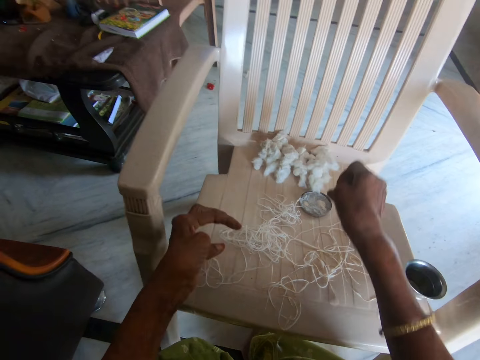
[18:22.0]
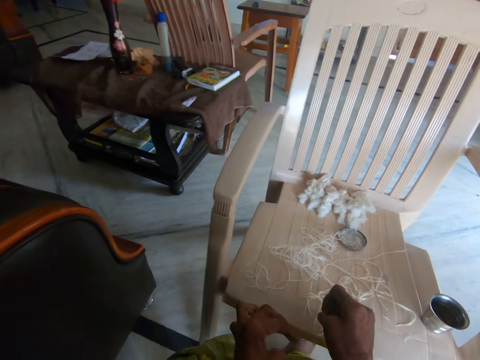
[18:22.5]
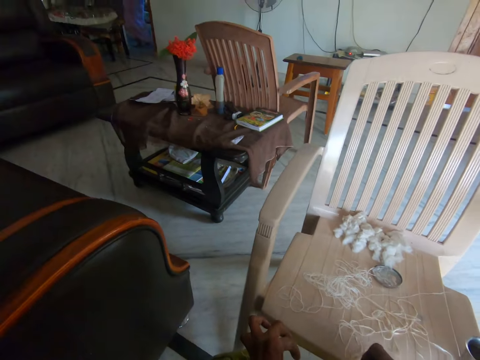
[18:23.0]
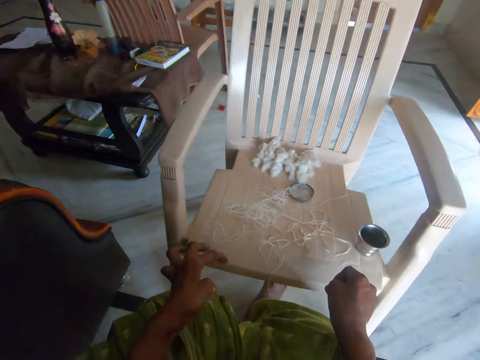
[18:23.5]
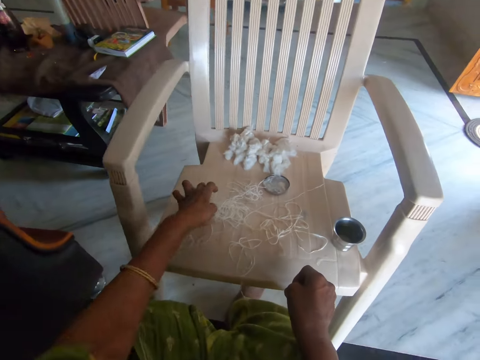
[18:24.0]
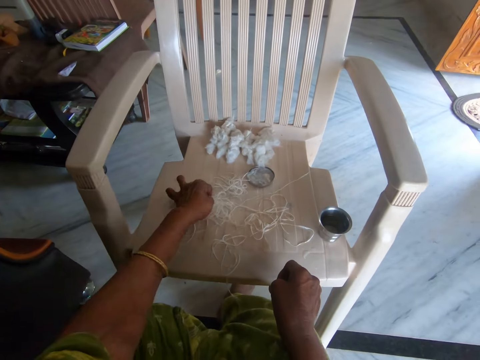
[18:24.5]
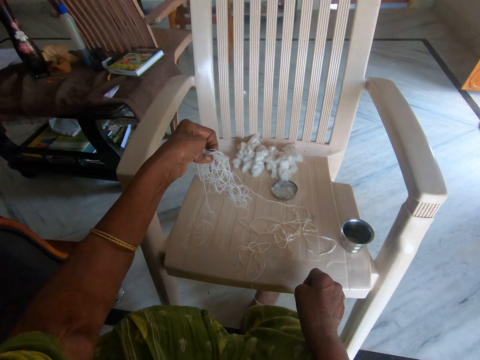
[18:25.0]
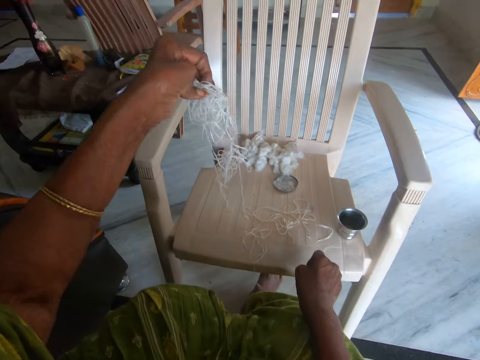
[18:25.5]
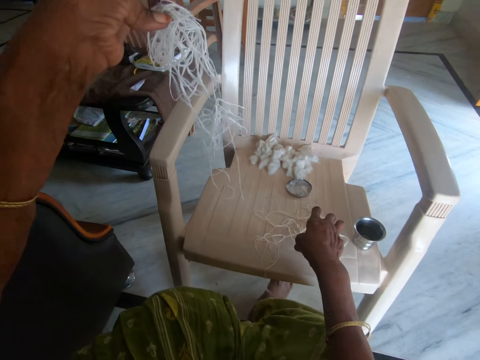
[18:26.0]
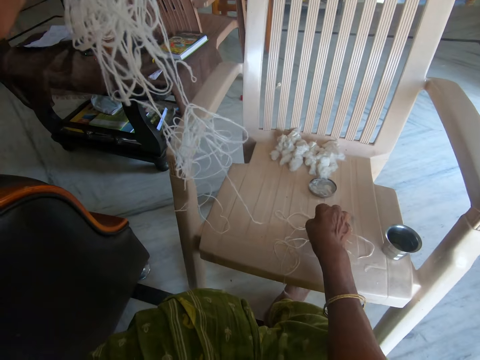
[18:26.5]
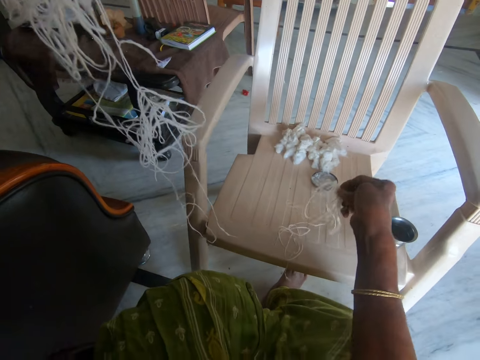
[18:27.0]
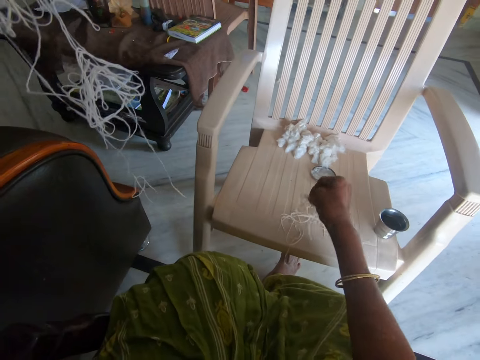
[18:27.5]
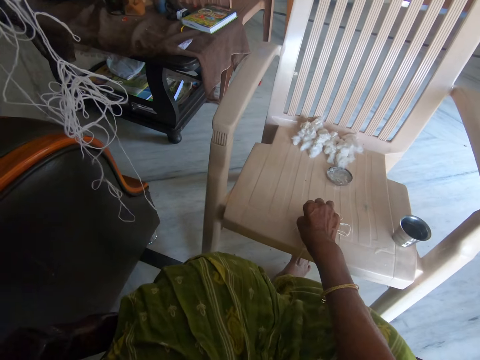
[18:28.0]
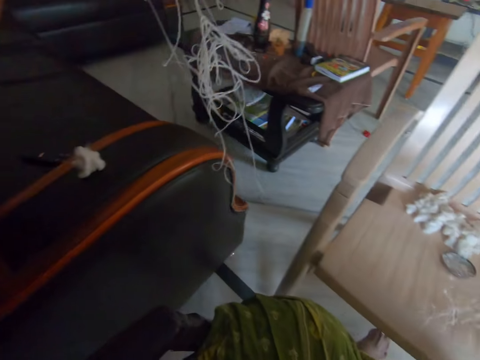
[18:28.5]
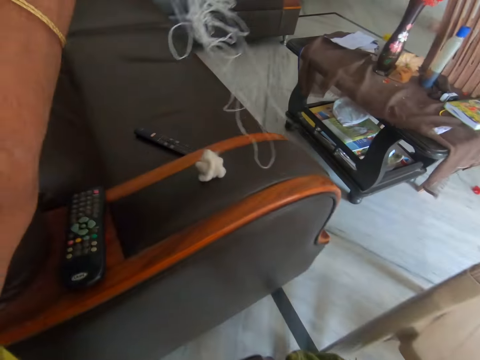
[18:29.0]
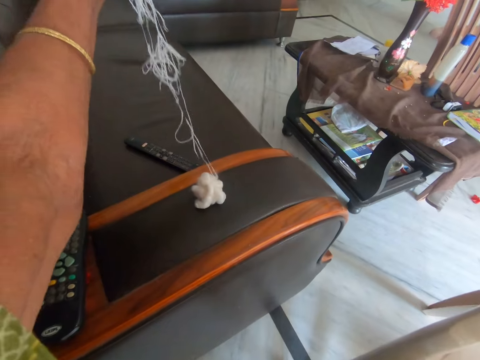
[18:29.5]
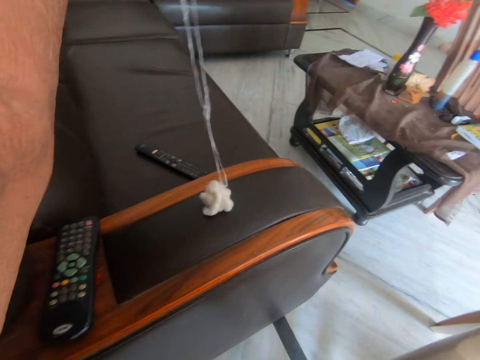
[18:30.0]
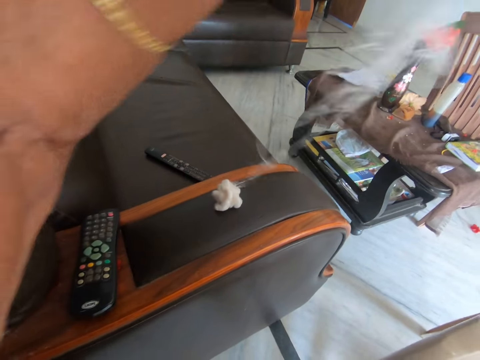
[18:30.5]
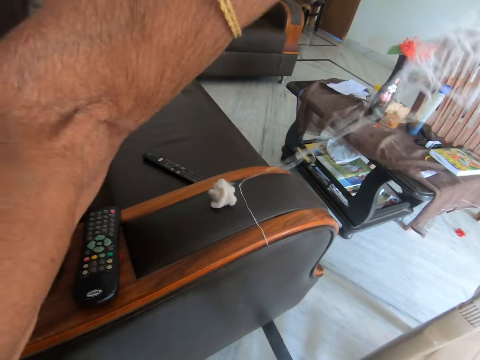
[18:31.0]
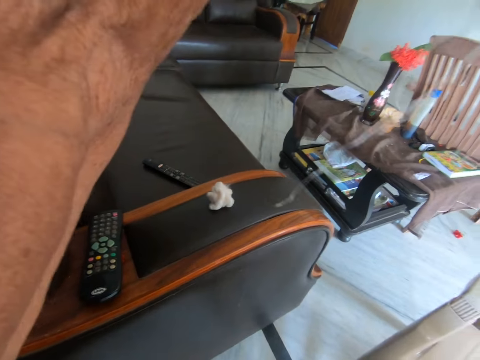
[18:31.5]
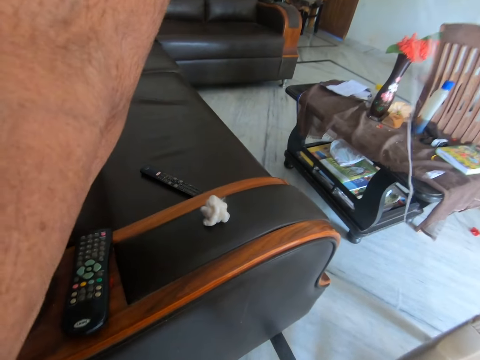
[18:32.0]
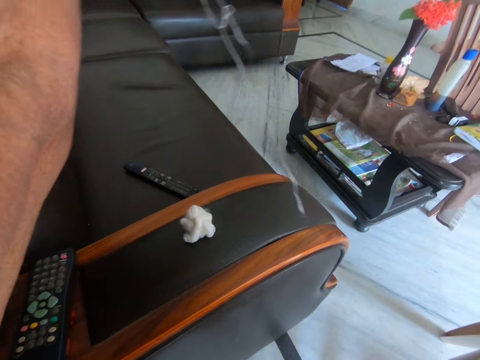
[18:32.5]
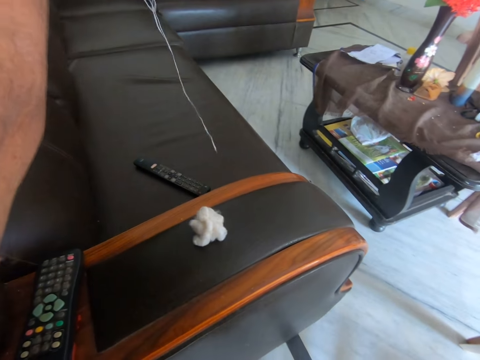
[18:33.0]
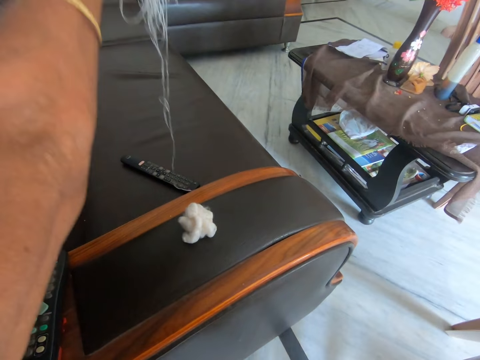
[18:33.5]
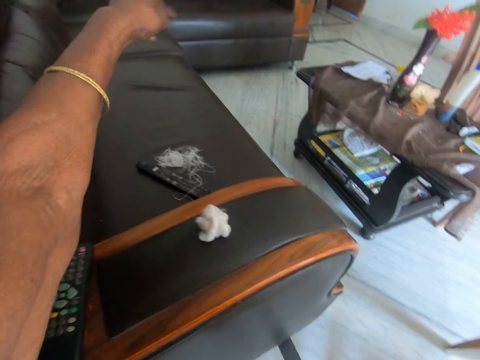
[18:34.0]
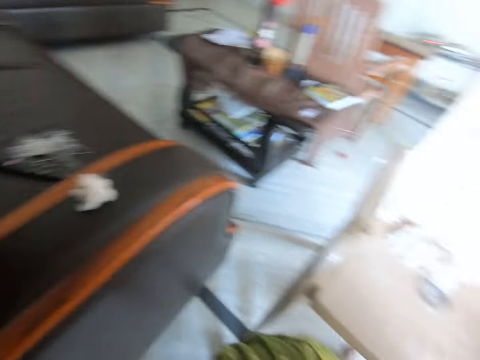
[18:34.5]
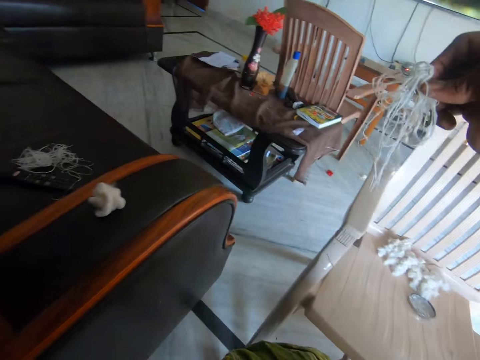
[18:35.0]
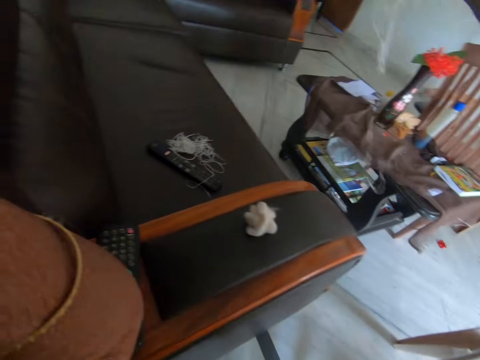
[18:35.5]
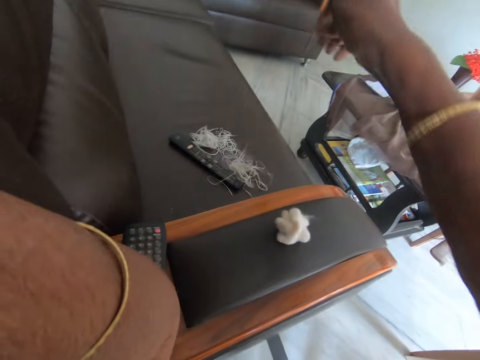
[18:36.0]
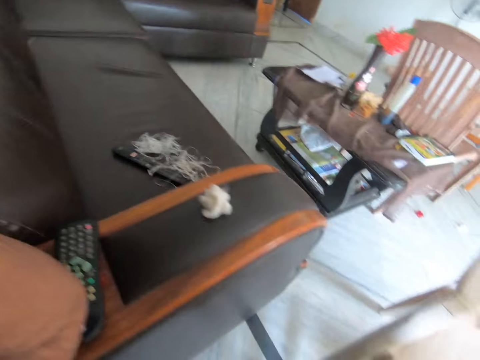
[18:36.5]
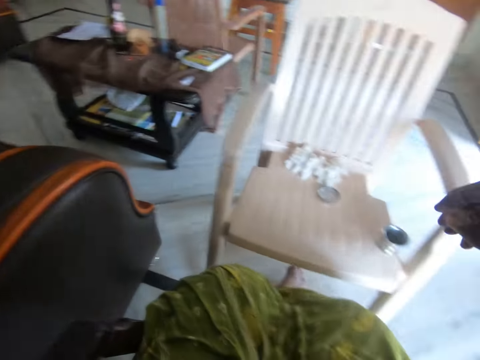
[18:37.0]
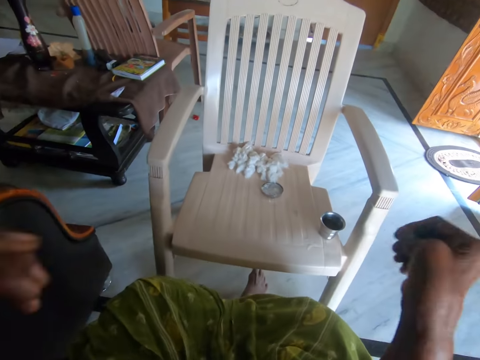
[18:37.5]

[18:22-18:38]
The camera wearer drops the cotton balls on the chair. She picks some twisted cotton from the chair with her left hand. She picks some twisted cotton from the chair with her right hand. She picks some twisted cotton from the chair with her right hand again. She drops the twisted cotton on the couch with her left hand. She drops the threads on the sofa. She drops the twisted cotton on the couch with her right hand.

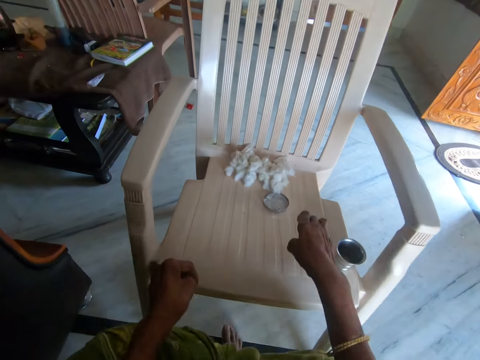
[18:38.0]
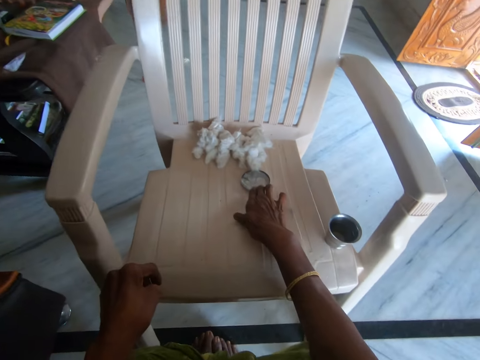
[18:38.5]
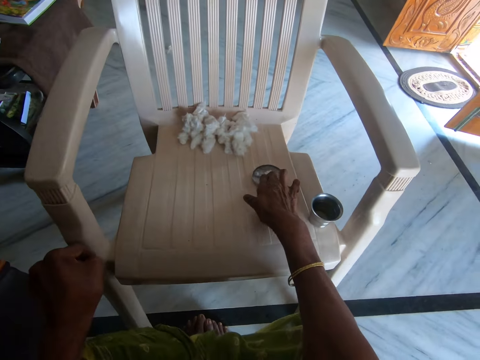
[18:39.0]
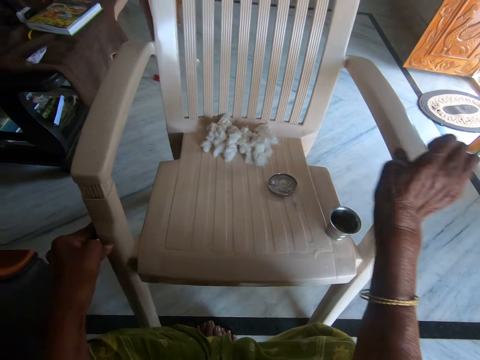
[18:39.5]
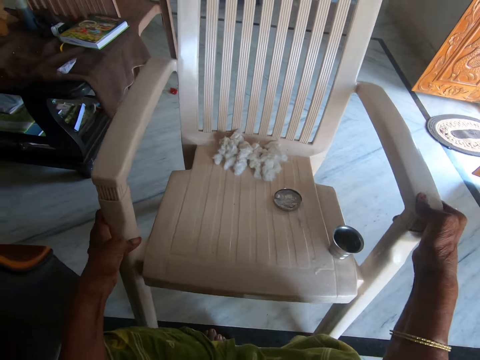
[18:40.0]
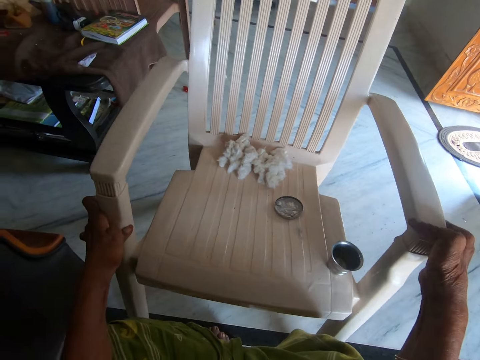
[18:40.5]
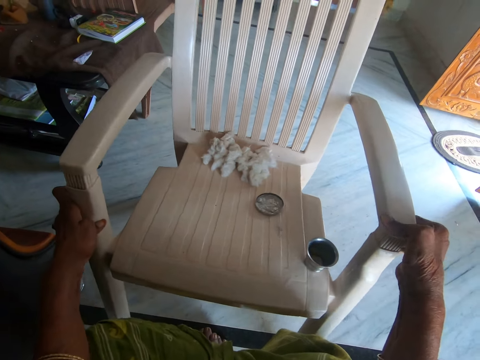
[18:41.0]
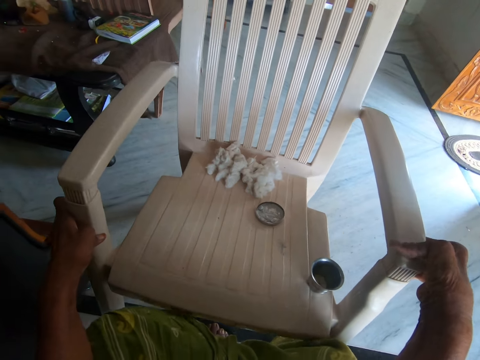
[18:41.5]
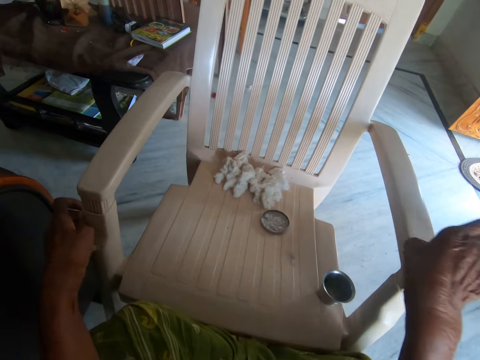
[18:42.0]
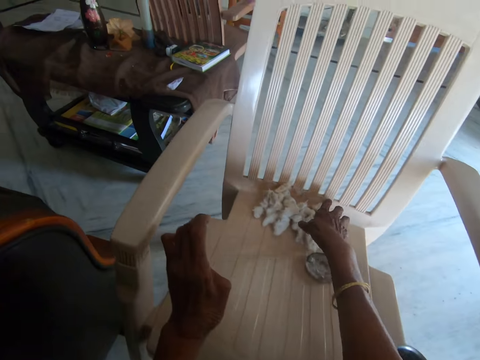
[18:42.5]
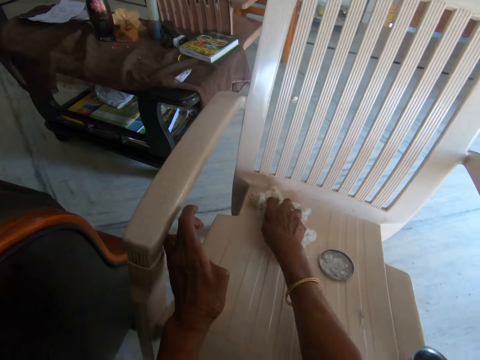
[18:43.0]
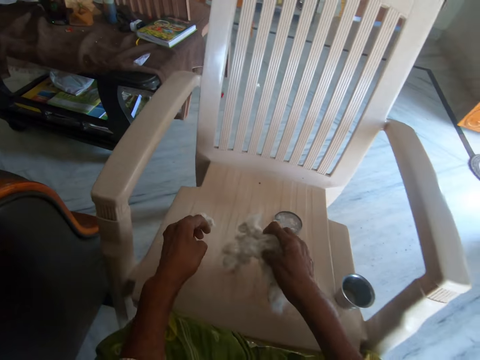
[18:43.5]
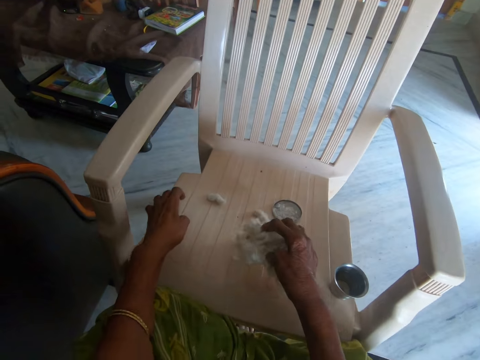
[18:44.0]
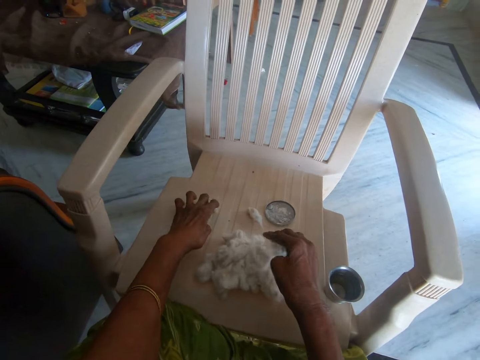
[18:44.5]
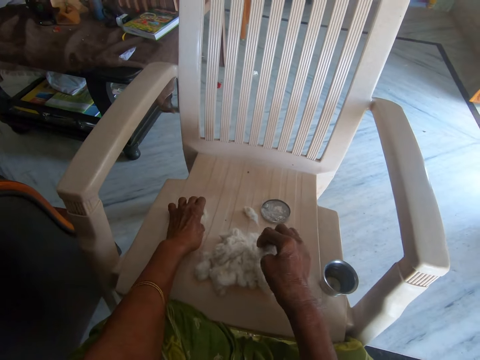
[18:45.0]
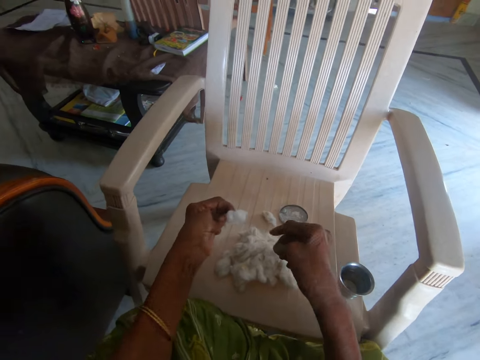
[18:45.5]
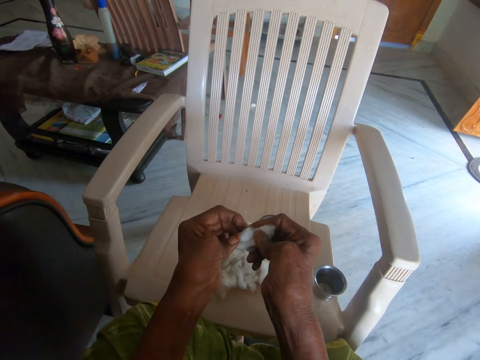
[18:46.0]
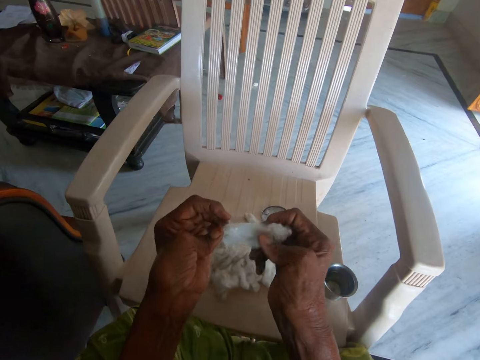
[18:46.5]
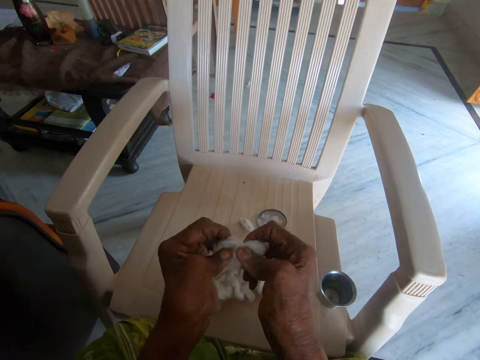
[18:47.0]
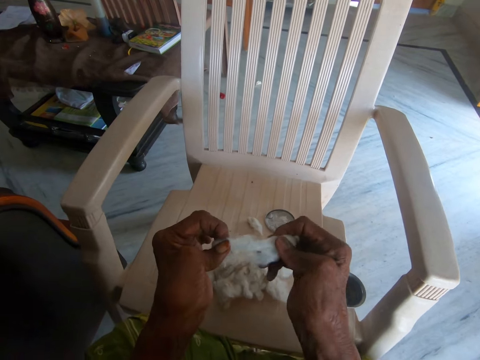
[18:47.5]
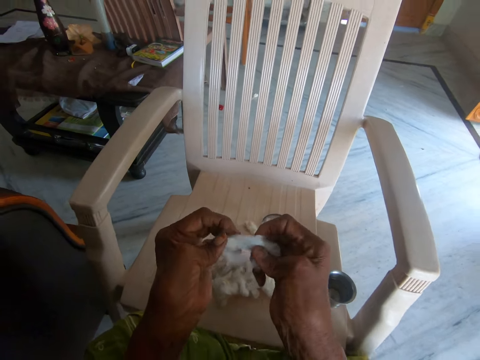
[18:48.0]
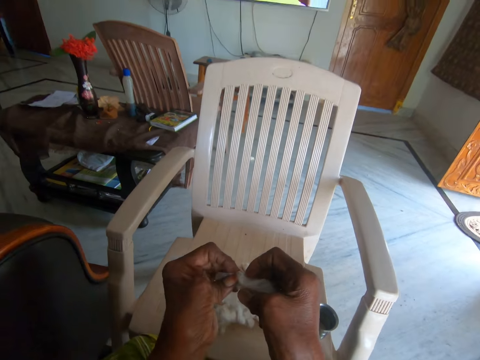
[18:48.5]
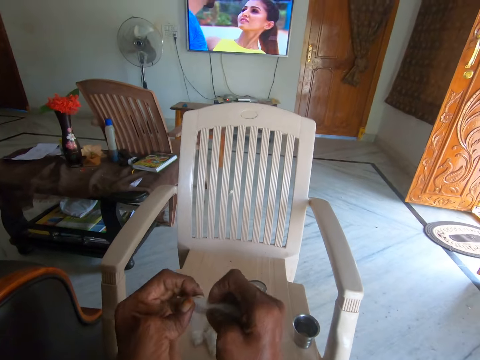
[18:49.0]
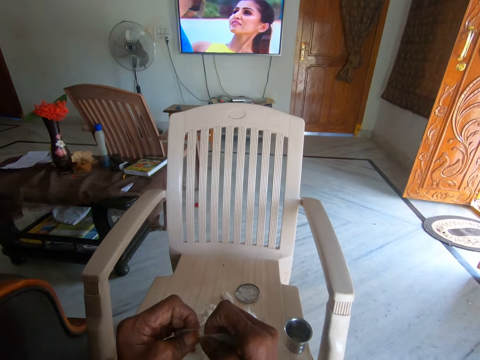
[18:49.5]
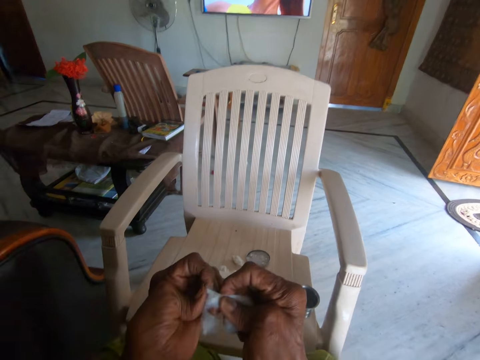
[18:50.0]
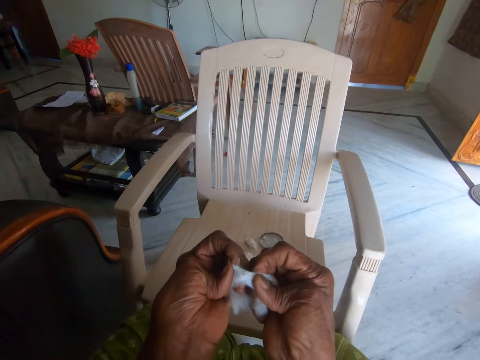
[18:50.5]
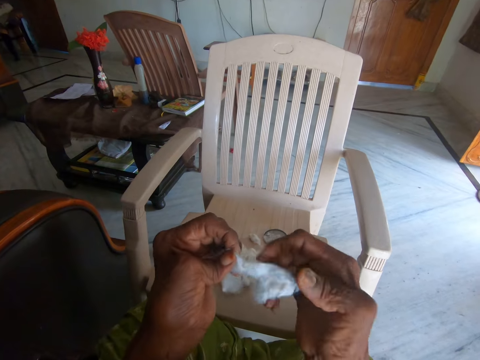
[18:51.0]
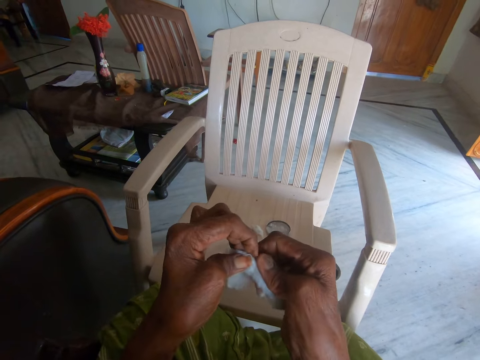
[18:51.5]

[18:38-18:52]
The camera wearer moves a cover on the chair with her right hand. She pulls the plastic chair closer to herself with both hands. She moves the other cotton on the chair with her right hand. She picks another cotton from the chair with her left hand. She separates the other cotton with her hands.
